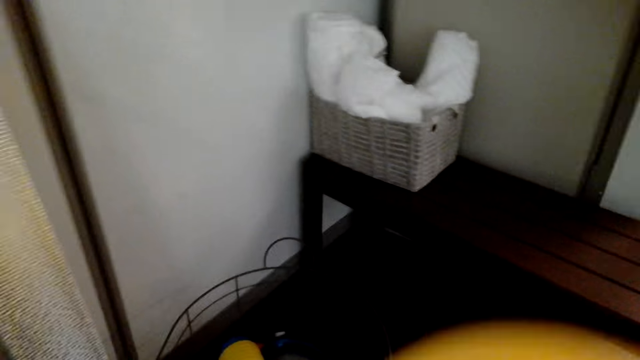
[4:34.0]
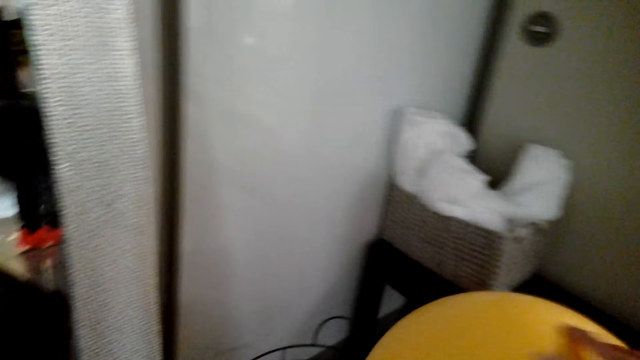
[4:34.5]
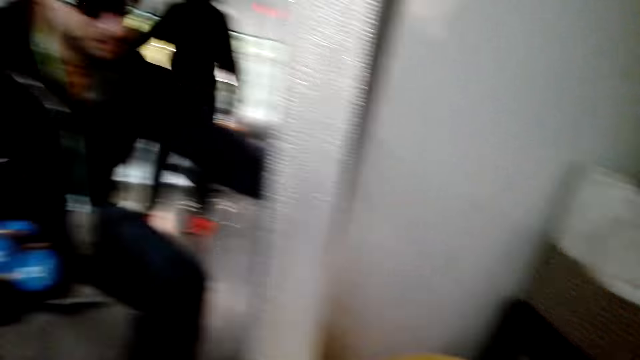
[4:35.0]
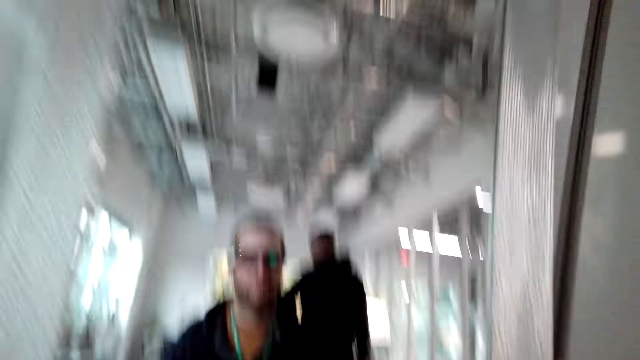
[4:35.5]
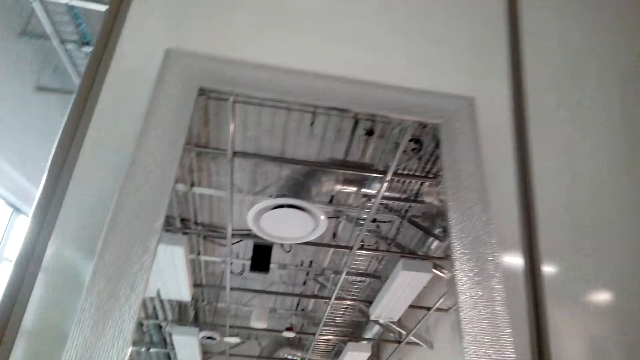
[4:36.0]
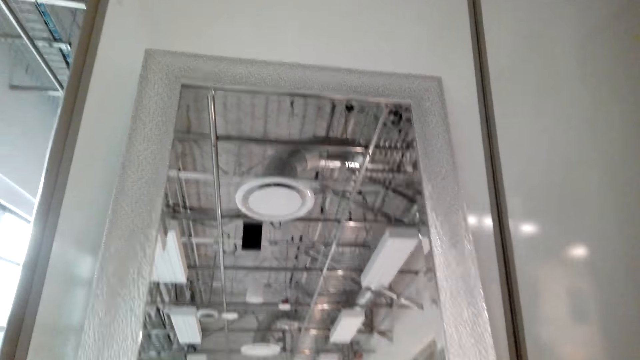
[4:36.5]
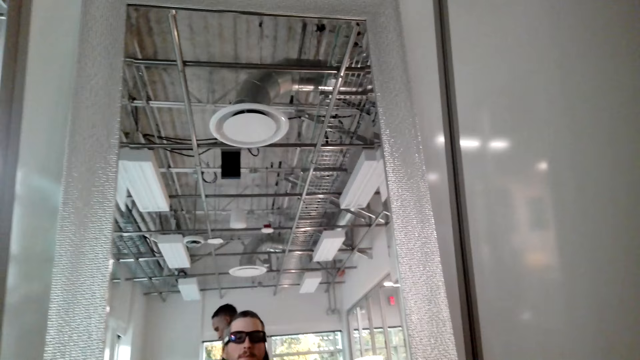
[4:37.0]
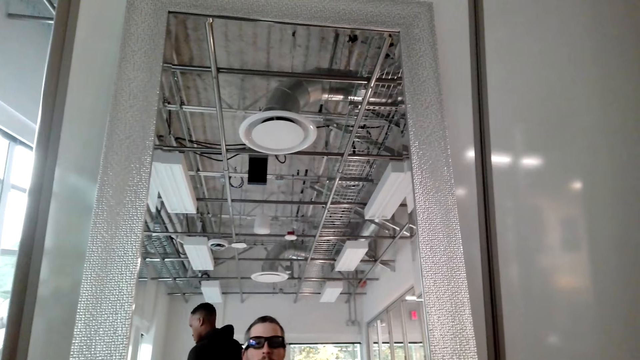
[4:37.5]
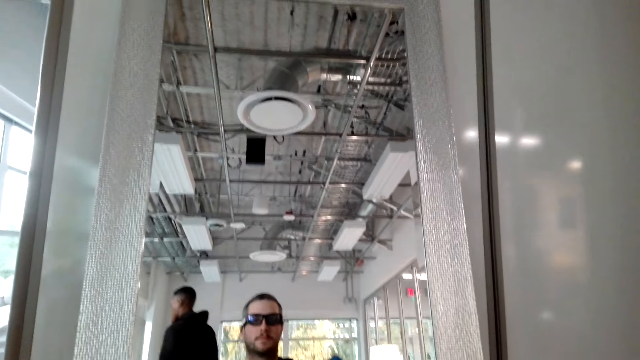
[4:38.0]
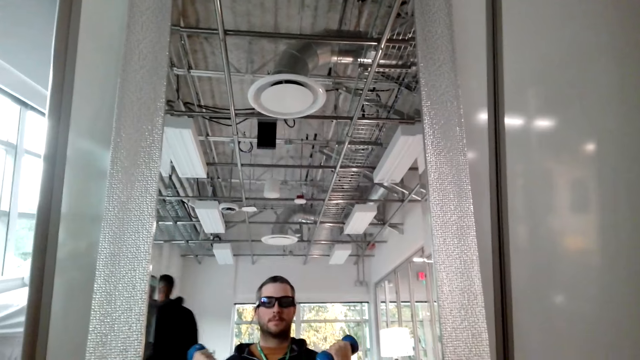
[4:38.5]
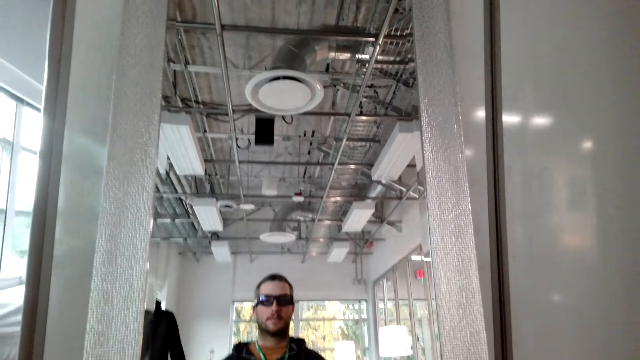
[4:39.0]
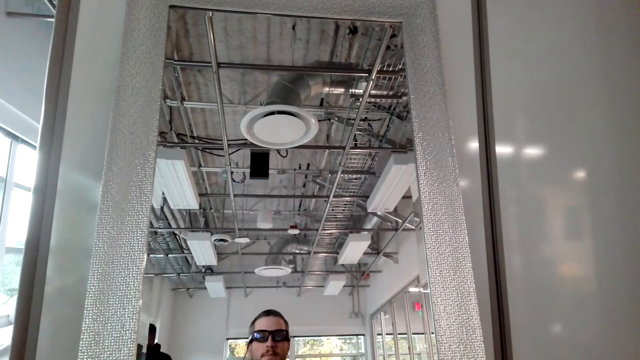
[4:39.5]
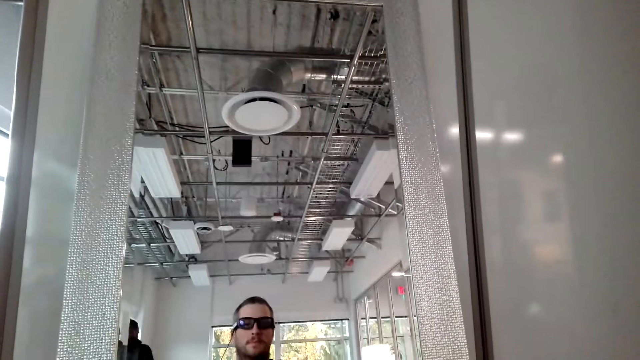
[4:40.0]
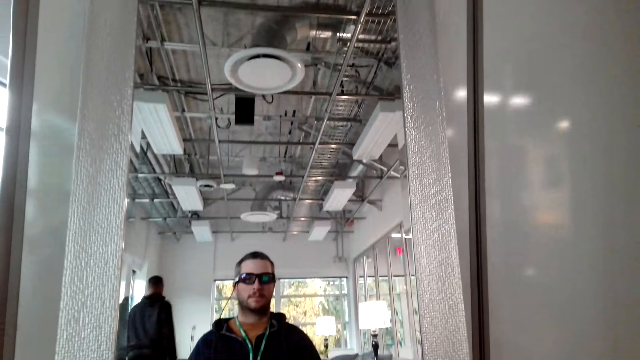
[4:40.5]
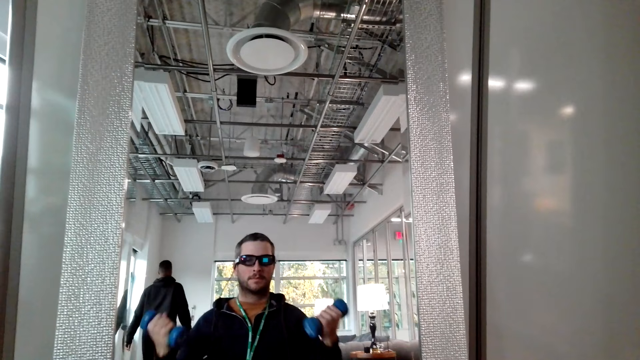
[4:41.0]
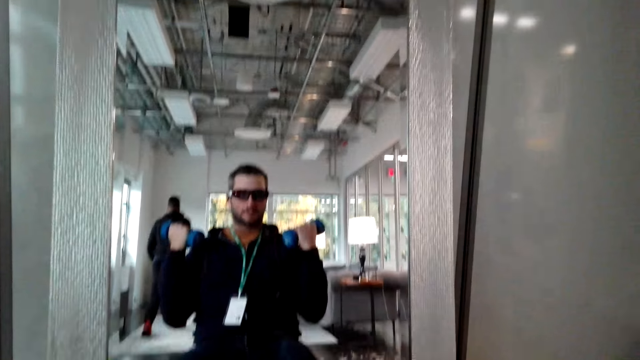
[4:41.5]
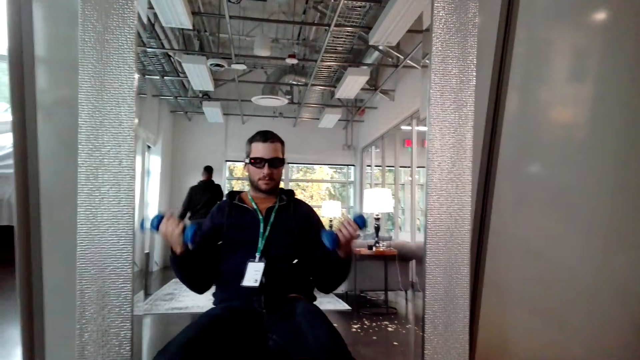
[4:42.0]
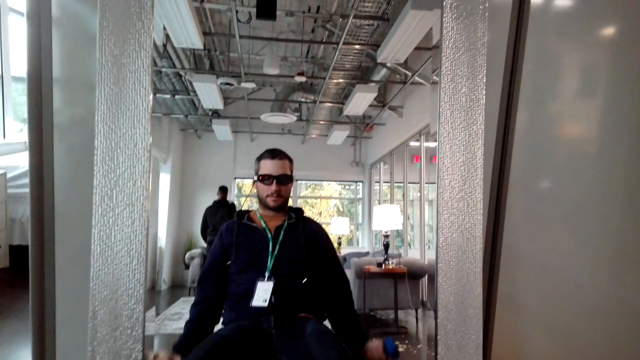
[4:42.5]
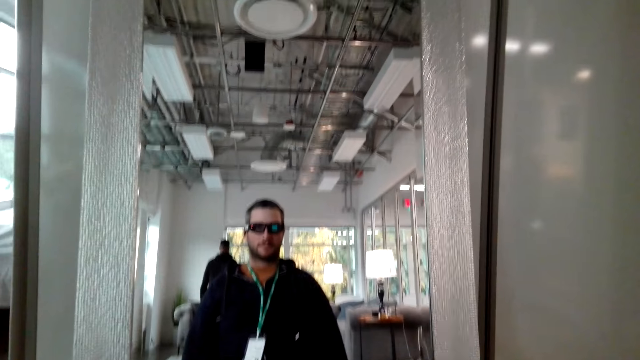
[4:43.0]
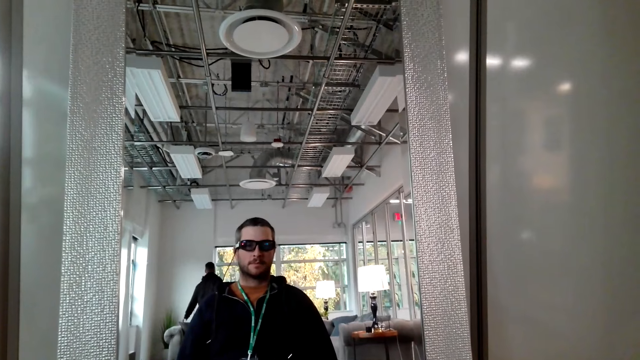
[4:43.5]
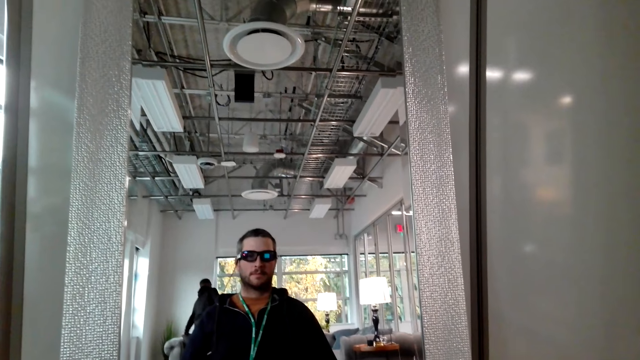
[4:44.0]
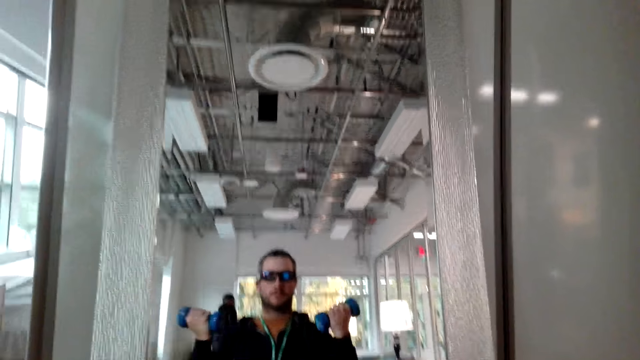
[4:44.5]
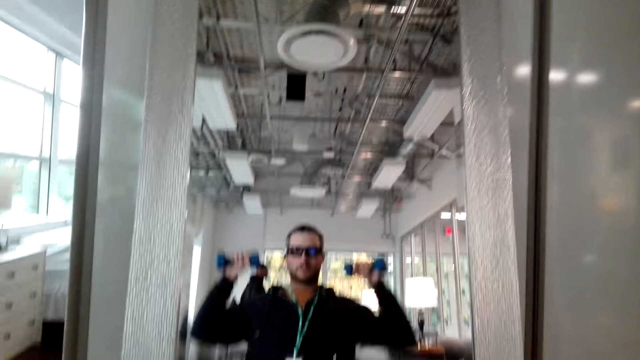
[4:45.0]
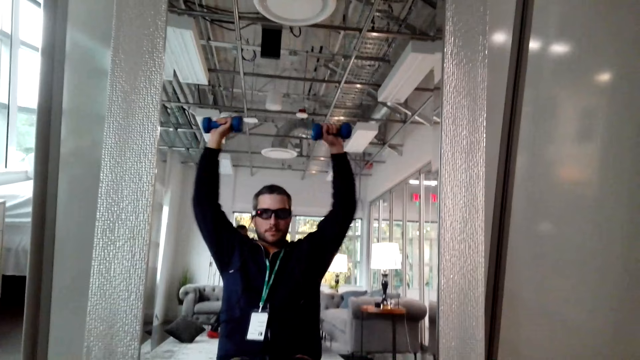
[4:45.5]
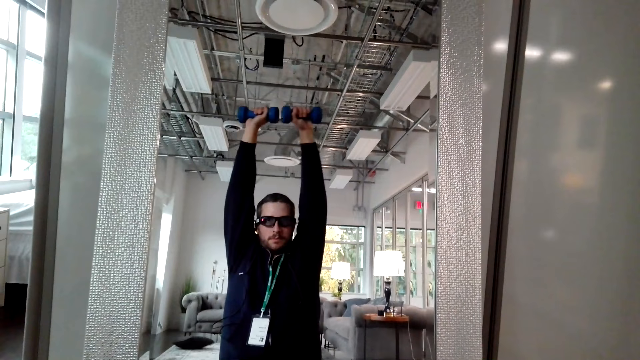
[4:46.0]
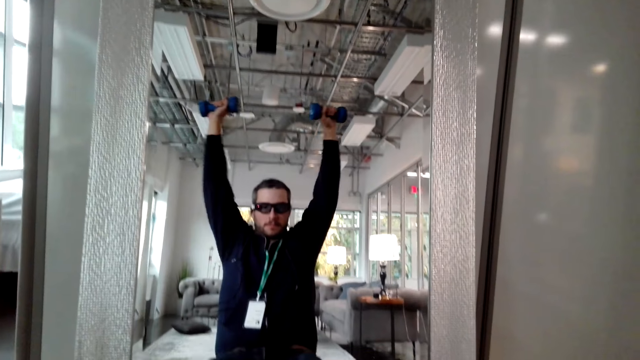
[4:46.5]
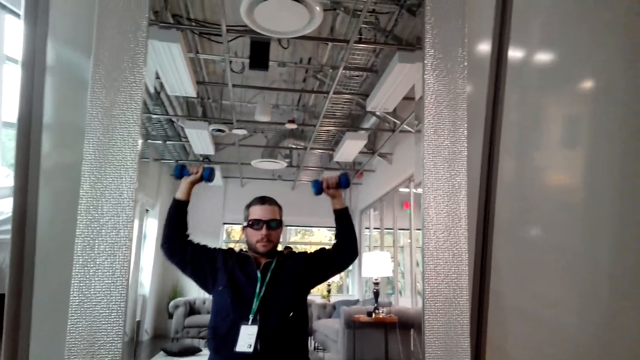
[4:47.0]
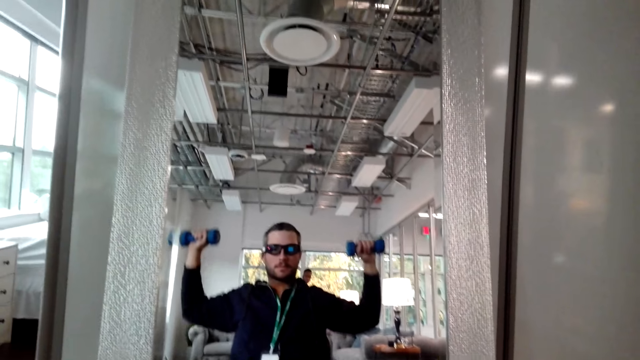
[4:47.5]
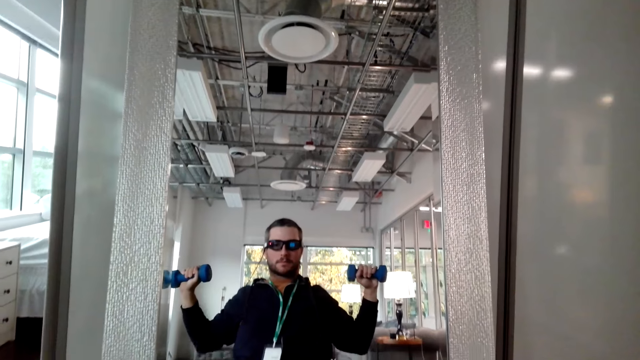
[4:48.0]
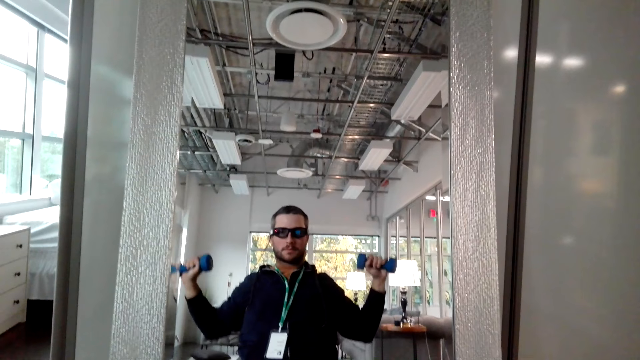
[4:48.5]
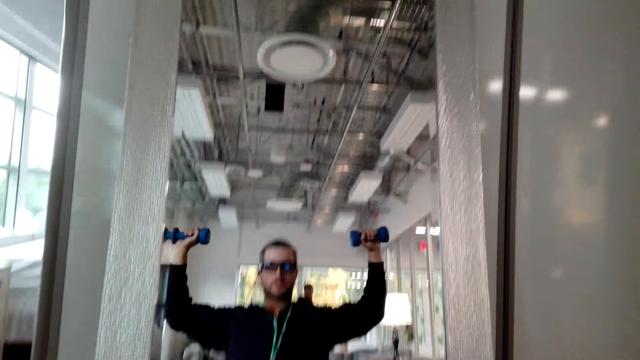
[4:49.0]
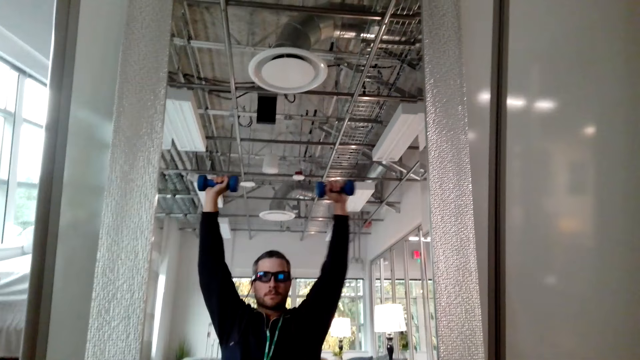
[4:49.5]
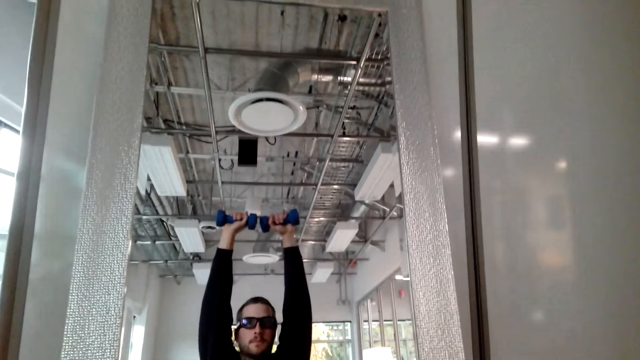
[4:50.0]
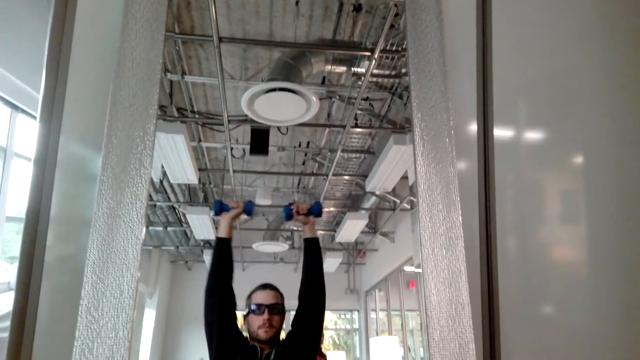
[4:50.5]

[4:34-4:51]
A man stands behind the camera wearer. The camera wearer holds the dumbbells. The man walks around the room. The camera wearer lifts the dumbbells. The man lifts dumbbells in an overhead press. The camera wearer watches the man lifting dumbbells. The man does an overhead dumbbell press.

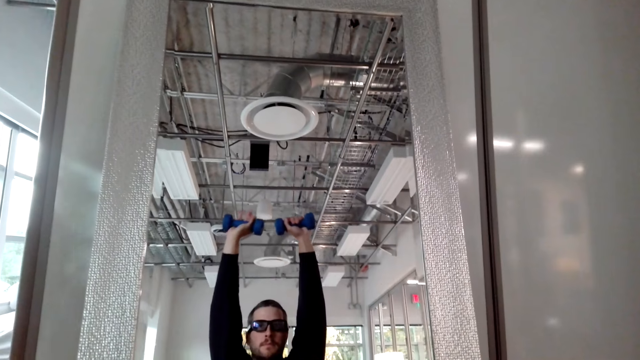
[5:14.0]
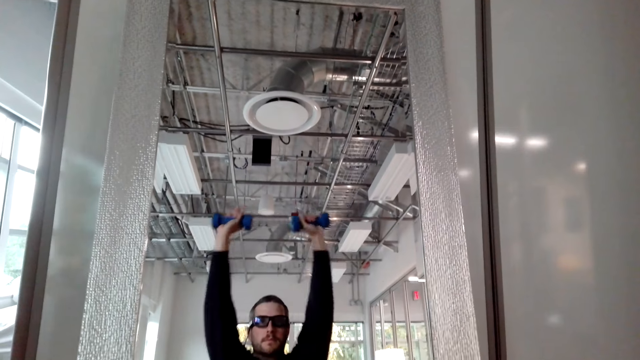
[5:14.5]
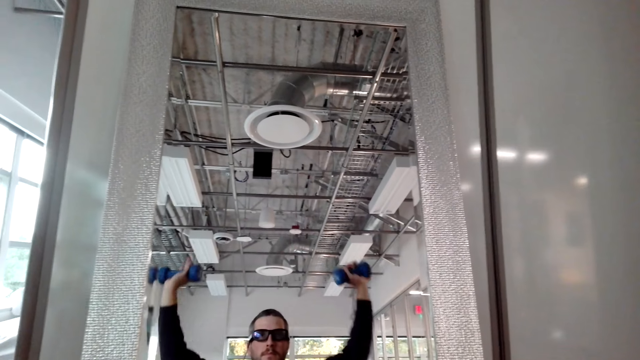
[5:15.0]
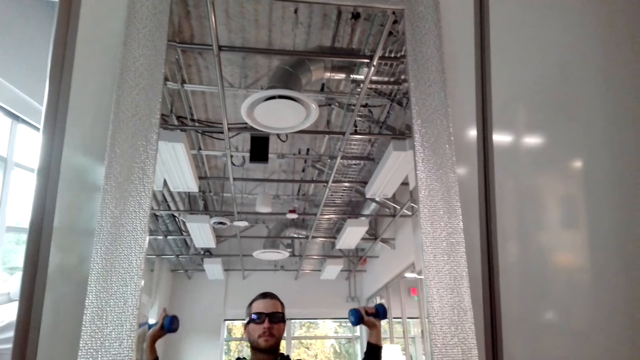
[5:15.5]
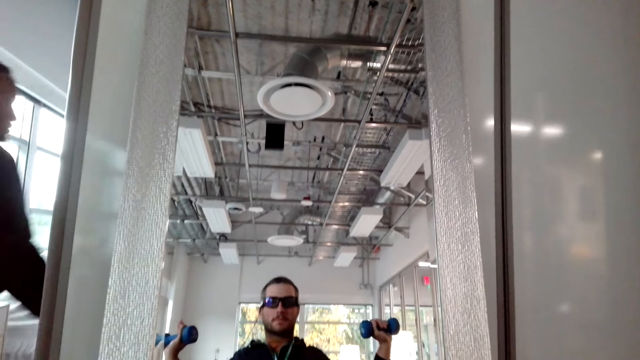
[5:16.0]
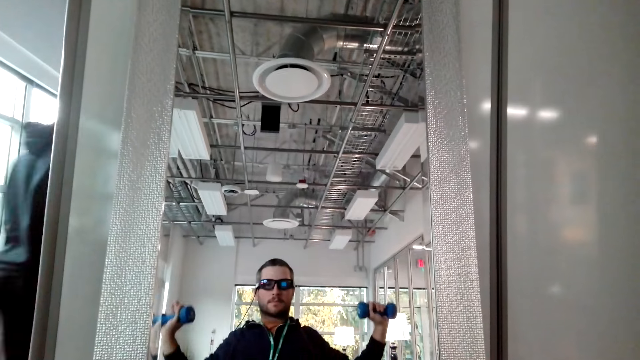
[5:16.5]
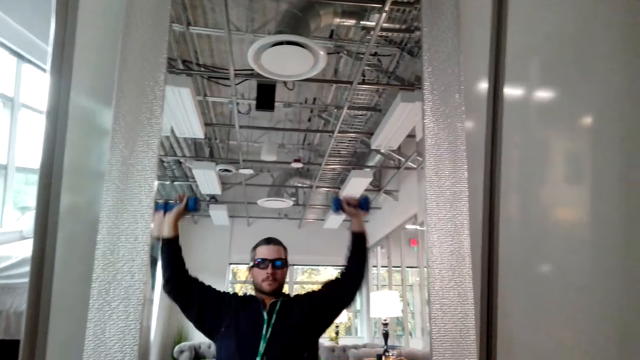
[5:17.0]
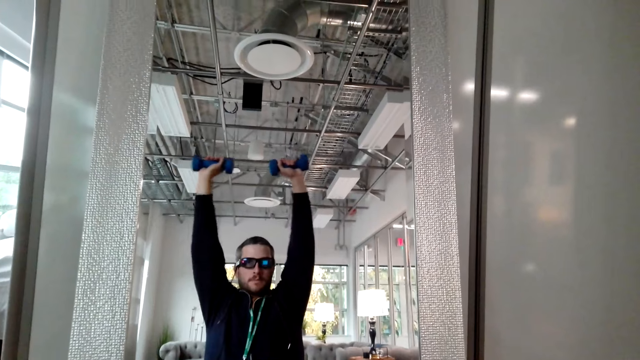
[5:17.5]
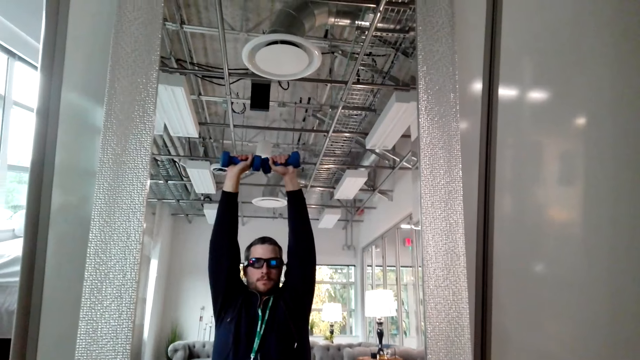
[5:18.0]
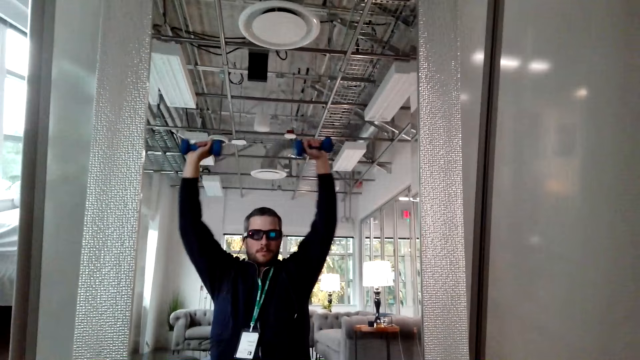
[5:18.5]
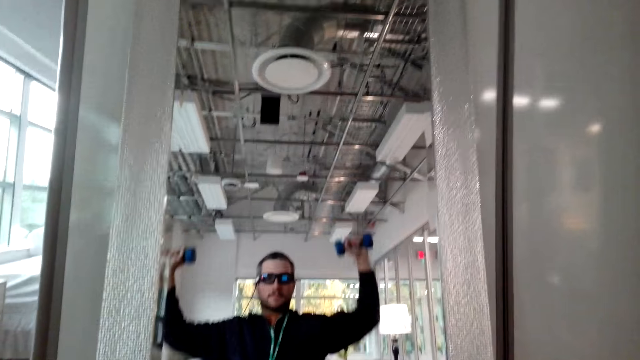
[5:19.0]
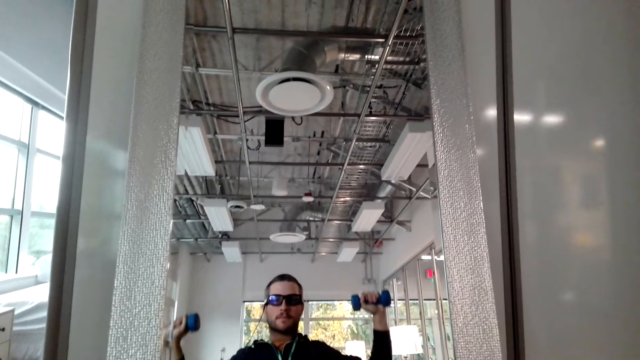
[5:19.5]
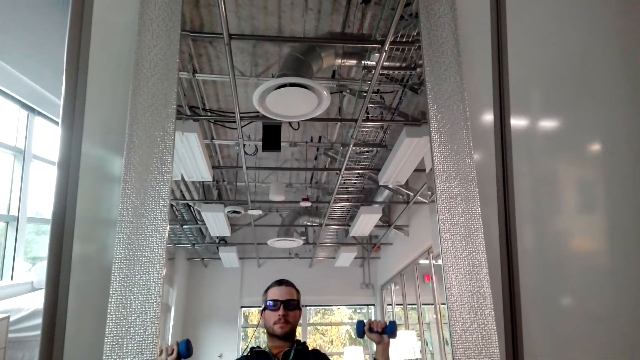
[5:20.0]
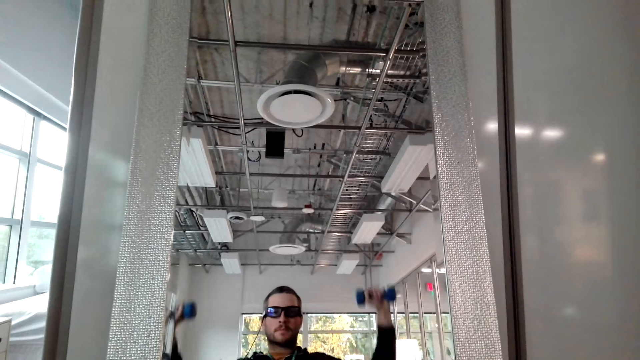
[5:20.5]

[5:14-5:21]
A man walks around the room.
